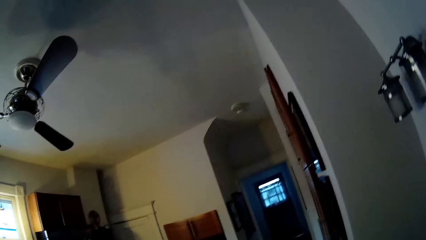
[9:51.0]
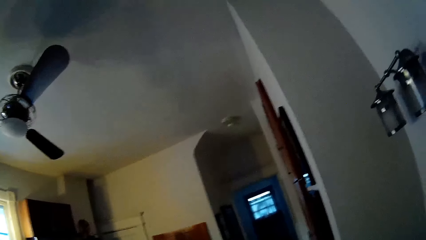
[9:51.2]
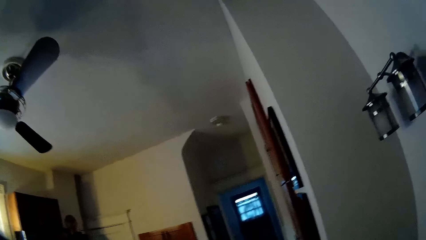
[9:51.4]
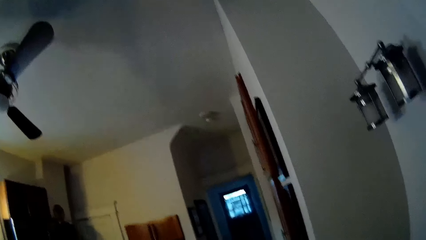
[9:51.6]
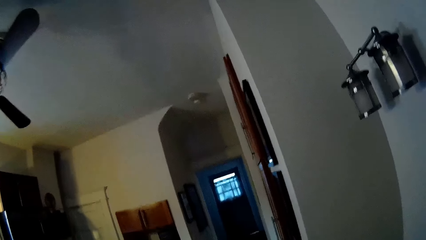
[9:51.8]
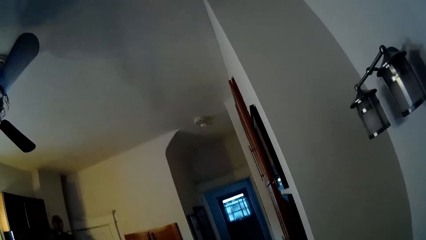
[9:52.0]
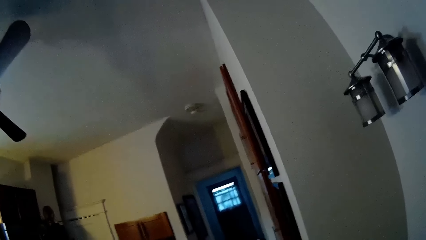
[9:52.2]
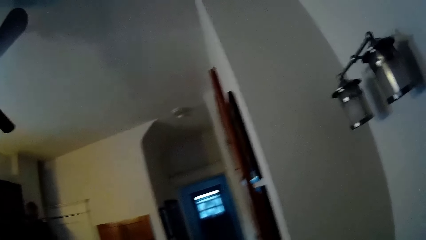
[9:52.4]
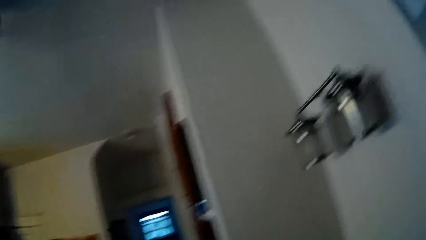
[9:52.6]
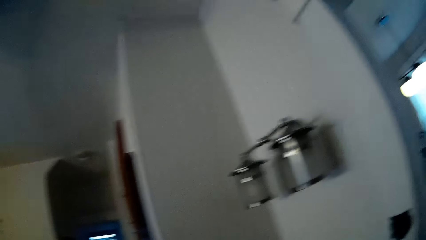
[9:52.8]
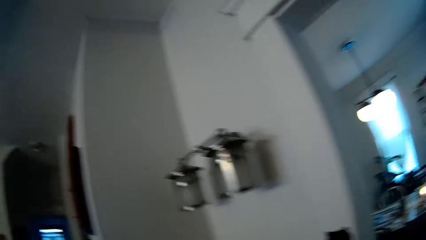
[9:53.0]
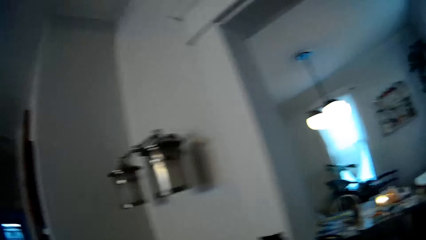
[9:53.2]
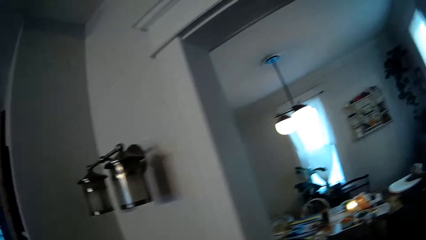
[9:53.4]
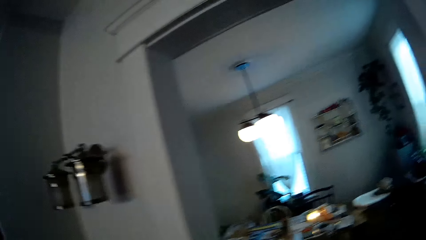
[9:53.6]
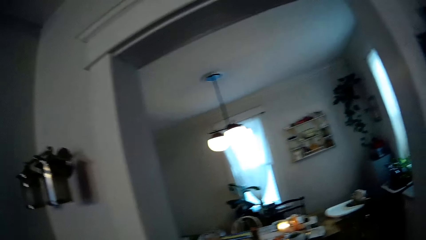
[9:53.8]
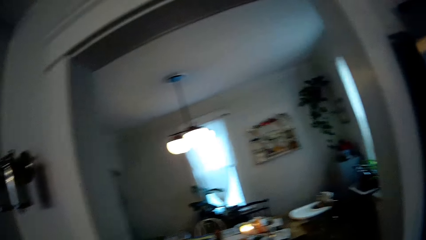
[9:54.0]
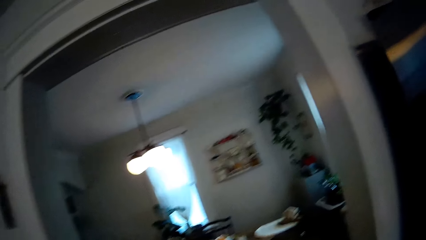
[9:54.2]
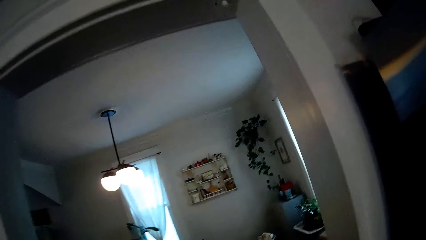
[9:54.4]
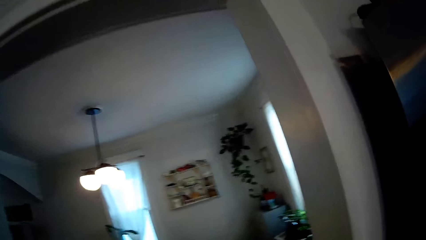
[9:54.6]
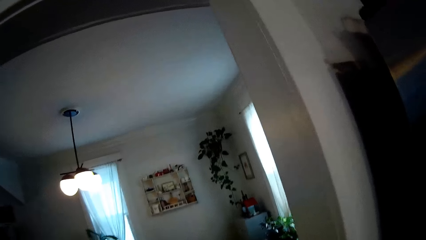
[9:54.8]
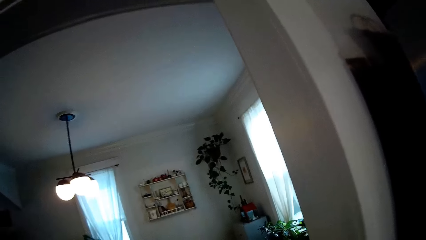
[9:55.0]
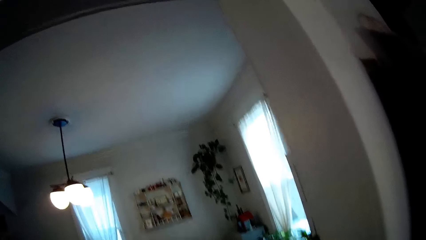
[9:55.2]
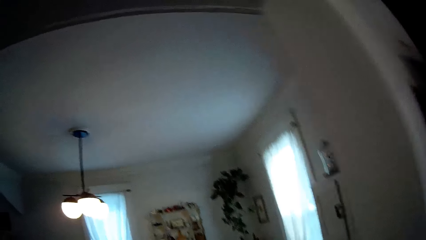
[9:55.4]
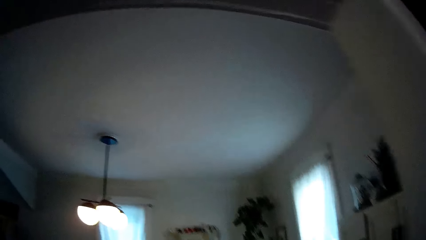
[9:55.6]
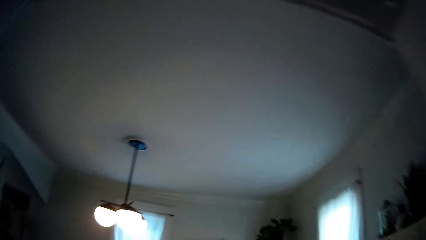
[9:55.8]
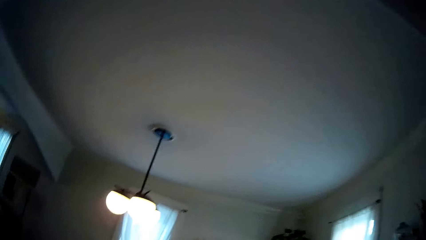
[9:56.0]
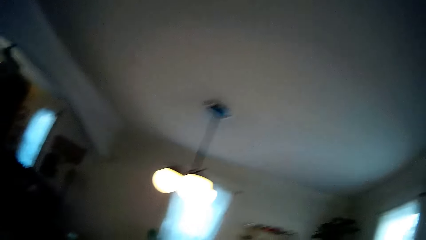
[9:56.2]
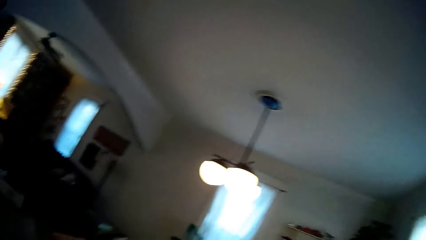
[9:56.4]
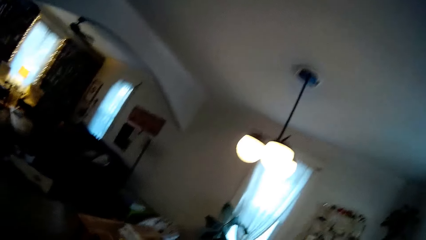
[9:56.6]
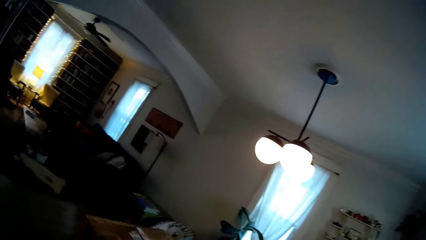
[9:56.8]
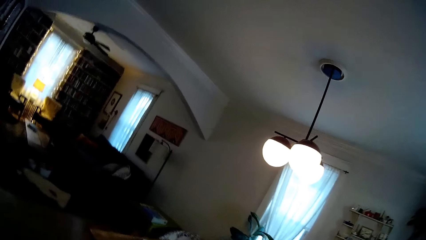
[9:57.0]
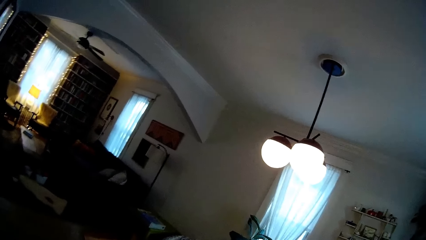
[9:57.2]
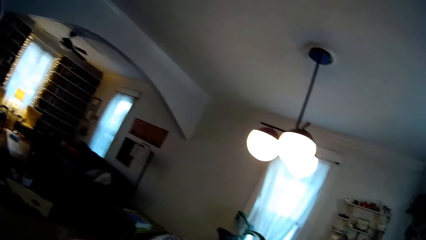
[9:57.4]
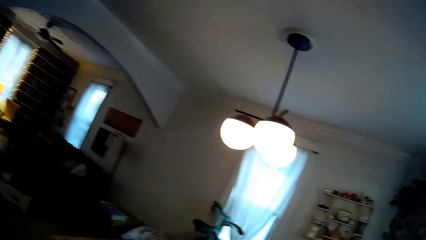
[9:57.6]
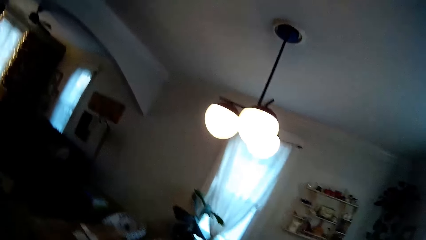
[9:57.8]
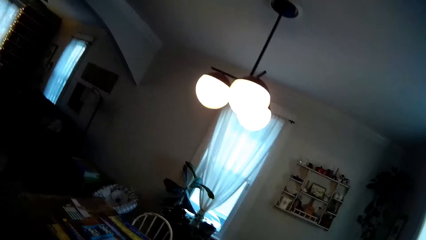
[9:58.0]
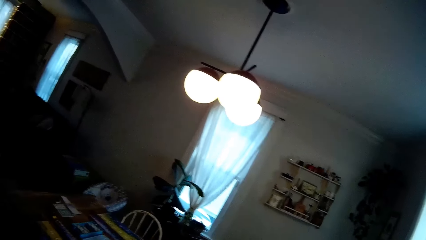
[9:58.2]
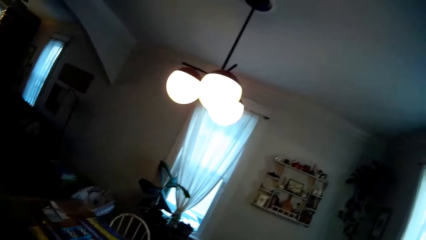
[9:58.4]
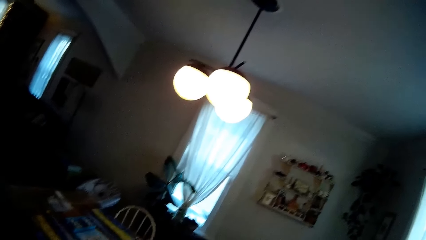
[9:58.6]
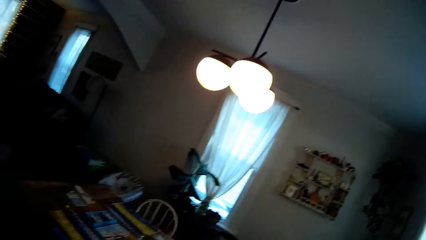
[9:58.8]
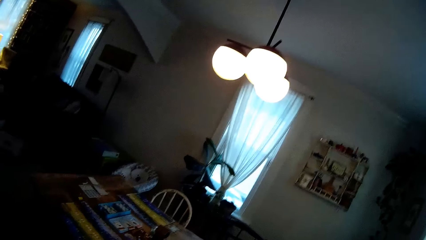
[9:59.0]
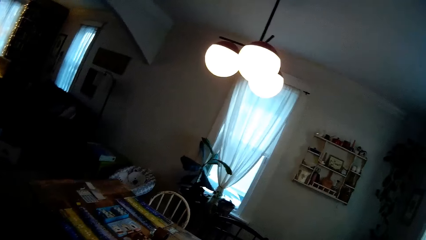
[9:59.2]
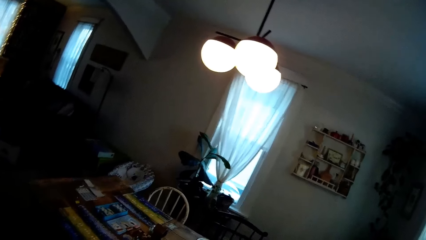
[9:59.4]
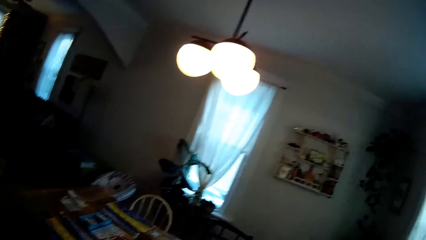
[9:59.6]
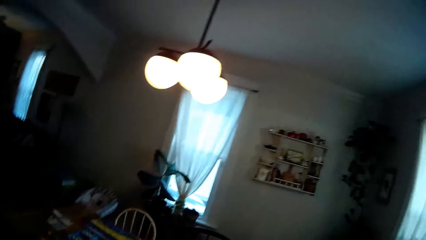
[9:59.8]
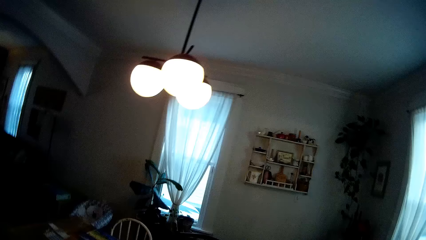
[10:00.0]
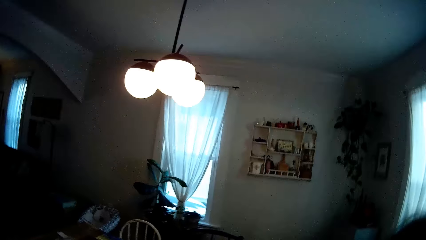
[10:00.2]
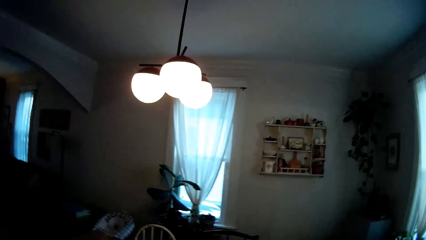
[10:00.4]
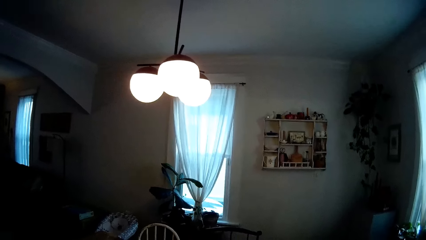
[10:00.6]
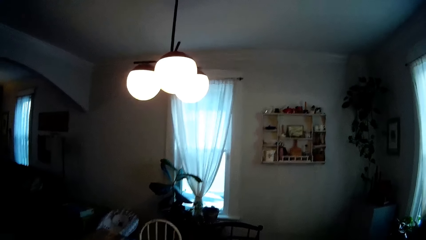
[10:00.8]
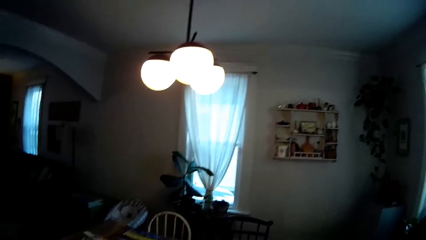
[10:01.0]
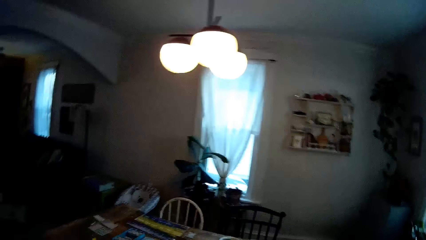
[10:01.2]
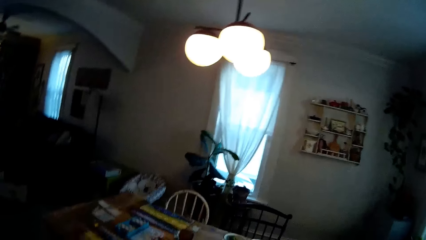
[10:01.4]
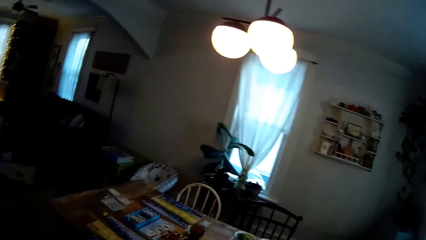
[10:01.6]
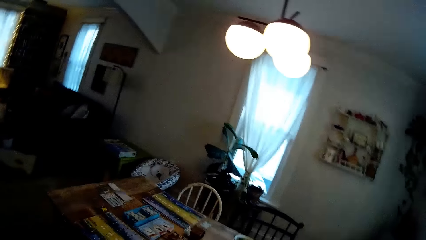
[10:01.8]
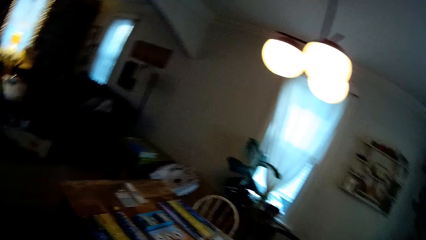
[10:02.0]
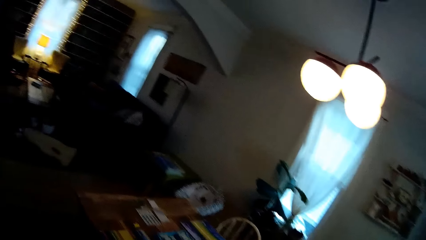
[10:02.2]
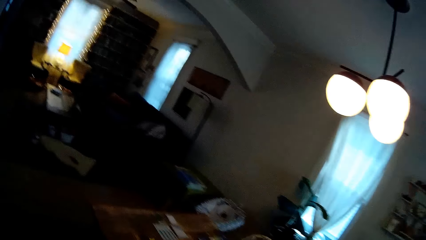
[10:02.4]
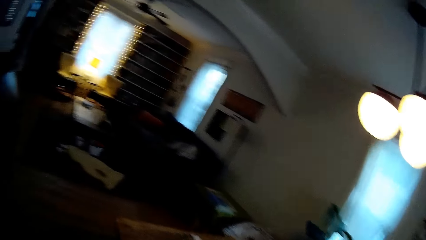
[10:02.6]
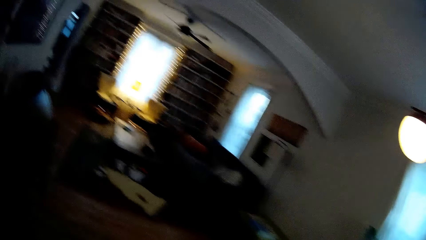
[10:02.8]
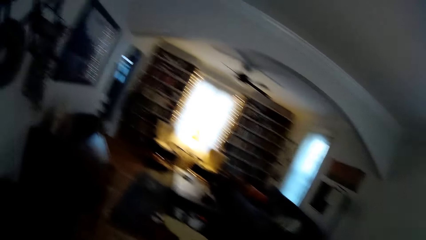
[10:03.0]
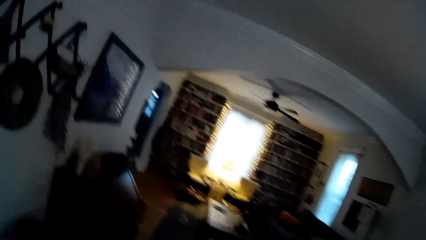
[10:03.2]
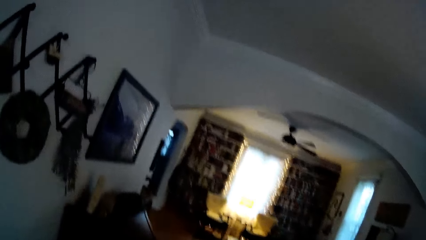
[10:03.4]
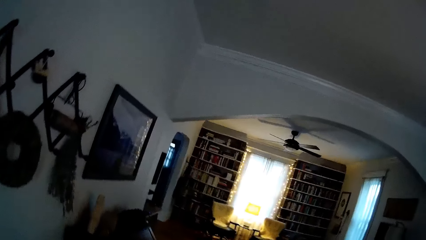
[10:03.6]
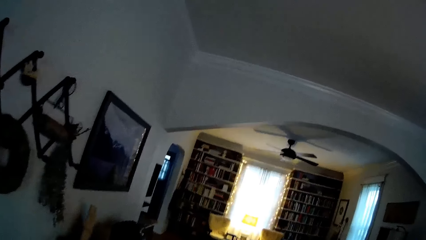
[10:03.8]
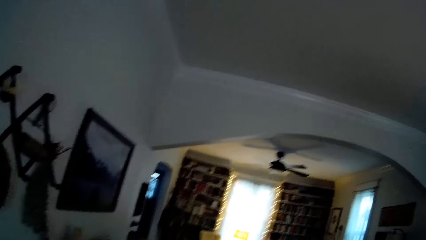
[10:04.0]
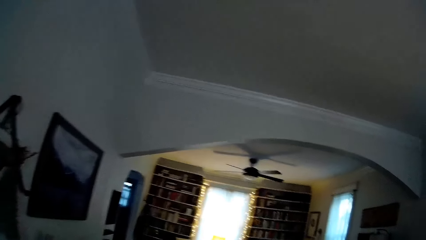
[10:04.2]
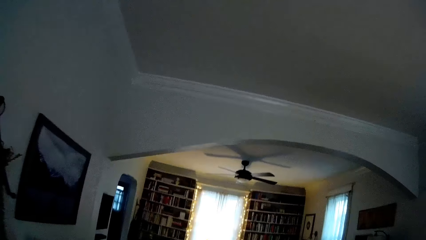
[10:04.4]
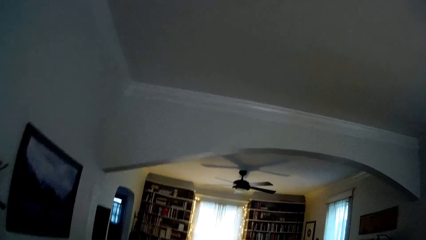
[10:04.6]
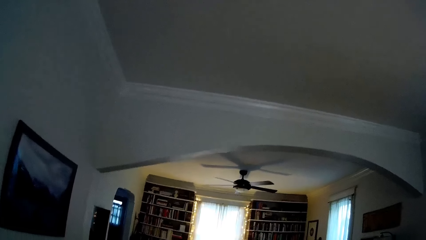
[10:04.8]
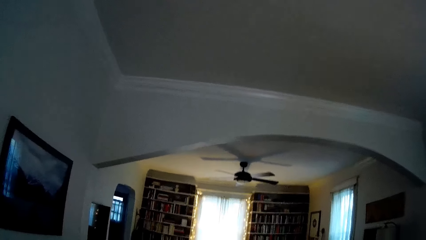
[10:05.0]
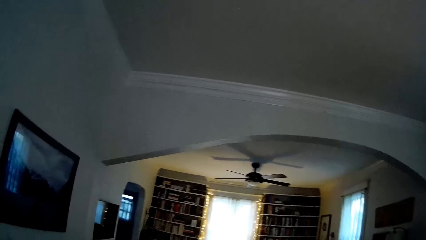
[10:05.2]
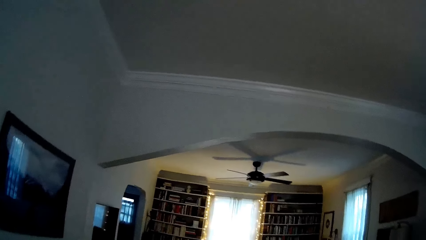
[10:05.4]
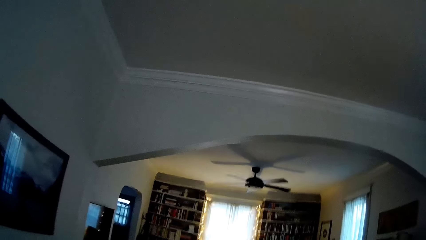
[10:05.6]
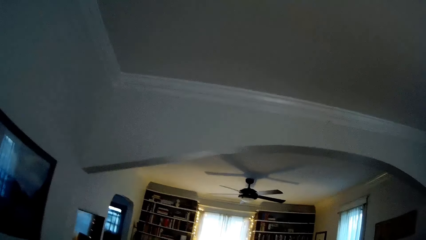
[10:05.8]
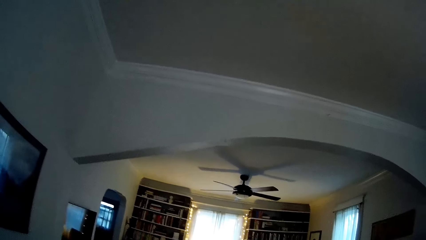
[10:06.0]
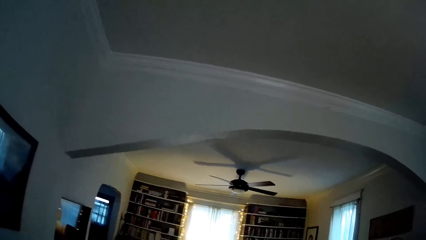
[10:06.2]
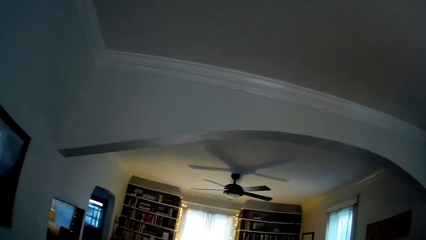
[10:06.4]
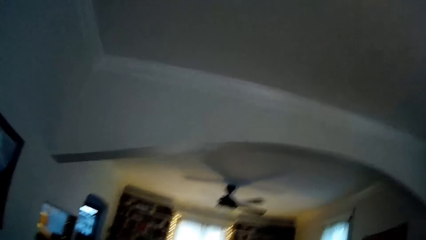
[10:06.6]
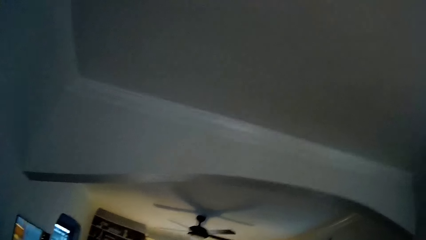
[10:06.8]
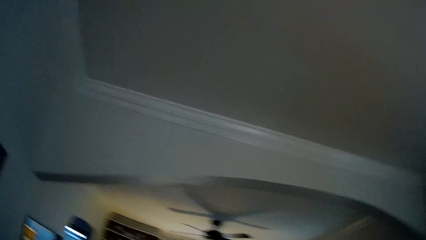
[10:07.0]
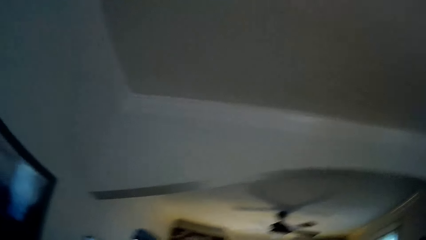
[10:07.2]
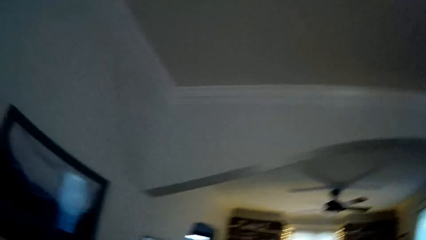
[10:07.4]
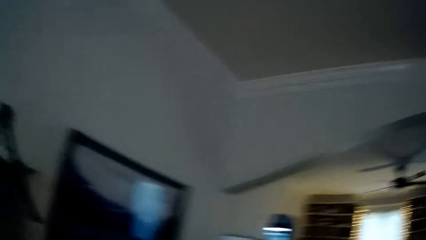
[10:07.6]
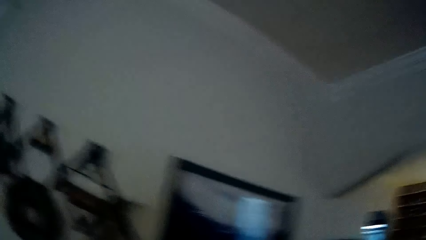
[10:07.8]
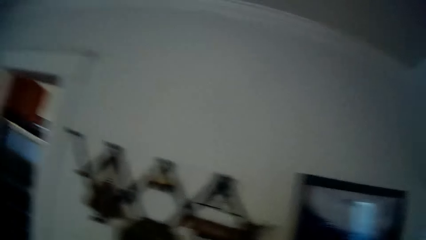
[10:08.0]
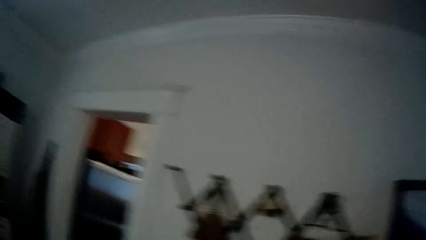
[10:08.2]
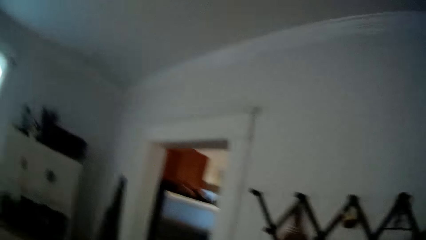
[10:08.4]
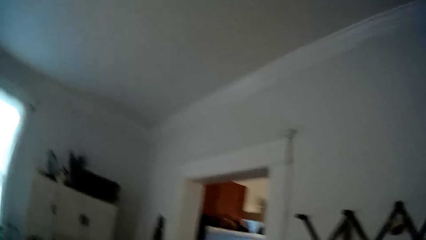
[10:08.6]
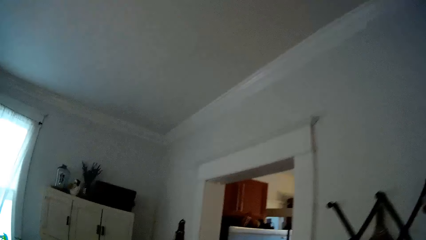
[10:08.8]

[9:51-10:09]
The camera wearer walks around the house repeatedly.
